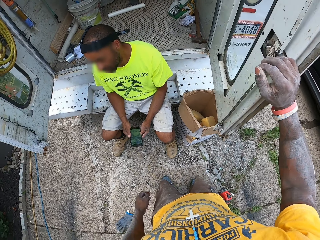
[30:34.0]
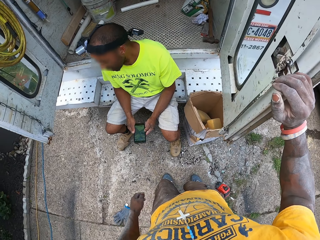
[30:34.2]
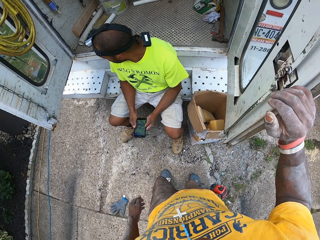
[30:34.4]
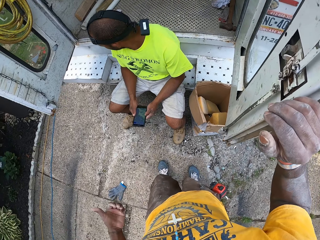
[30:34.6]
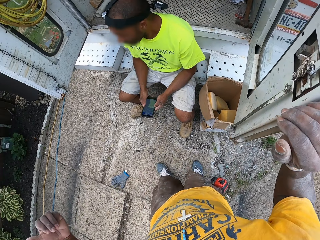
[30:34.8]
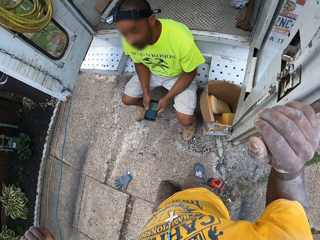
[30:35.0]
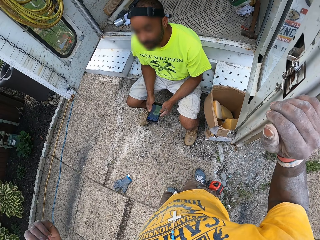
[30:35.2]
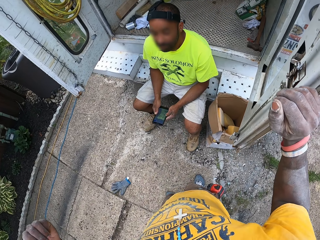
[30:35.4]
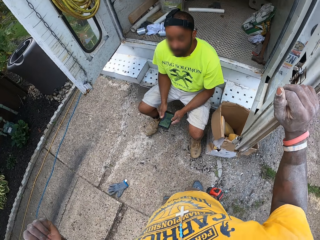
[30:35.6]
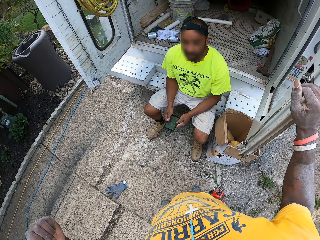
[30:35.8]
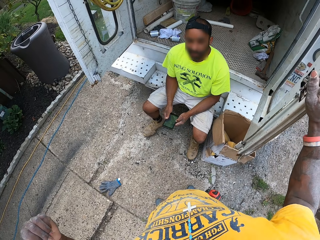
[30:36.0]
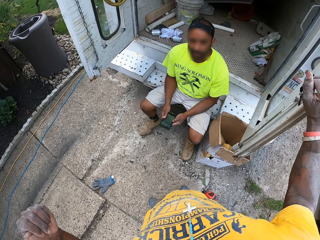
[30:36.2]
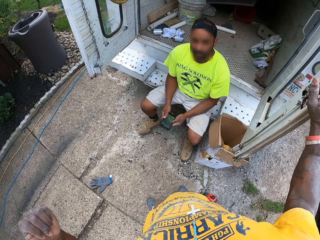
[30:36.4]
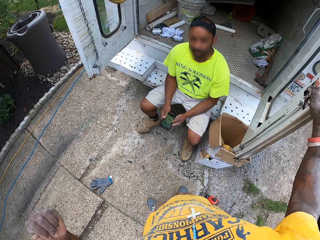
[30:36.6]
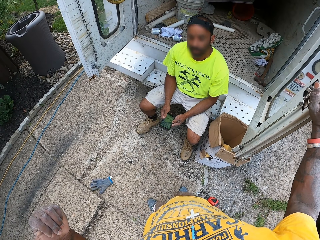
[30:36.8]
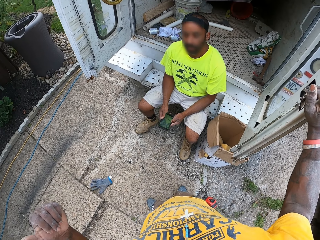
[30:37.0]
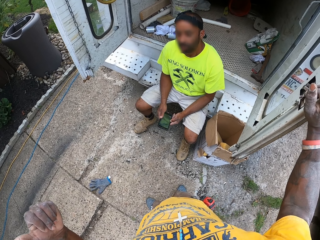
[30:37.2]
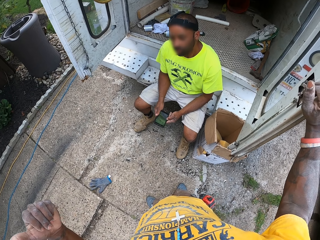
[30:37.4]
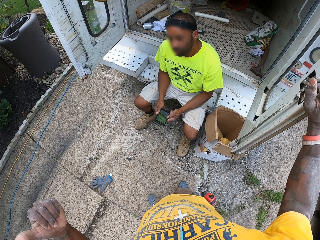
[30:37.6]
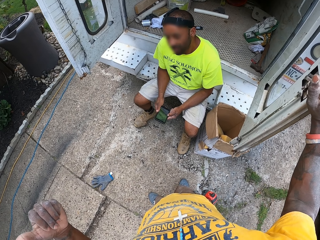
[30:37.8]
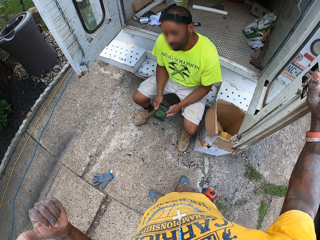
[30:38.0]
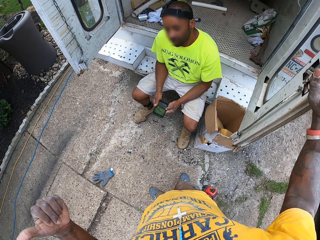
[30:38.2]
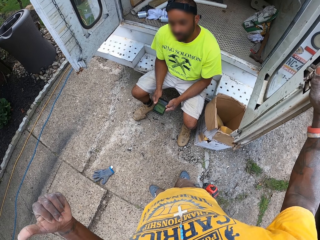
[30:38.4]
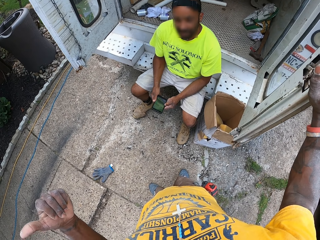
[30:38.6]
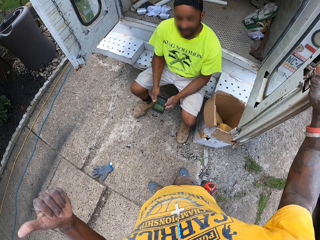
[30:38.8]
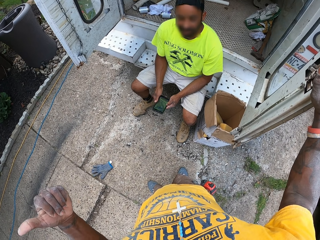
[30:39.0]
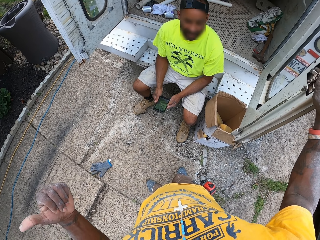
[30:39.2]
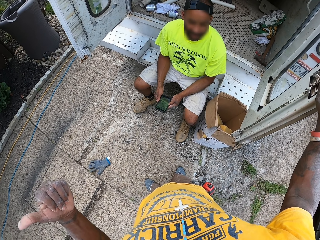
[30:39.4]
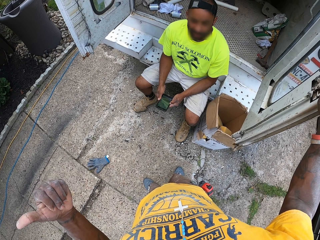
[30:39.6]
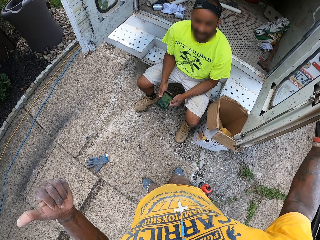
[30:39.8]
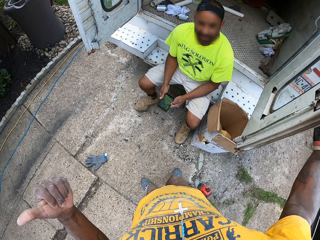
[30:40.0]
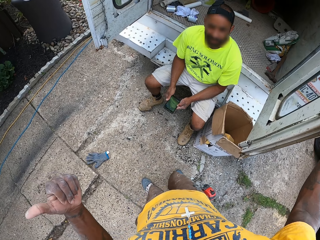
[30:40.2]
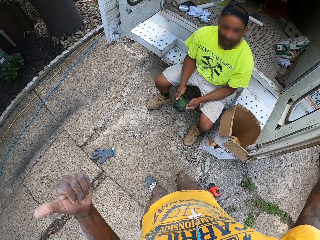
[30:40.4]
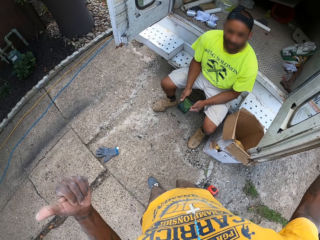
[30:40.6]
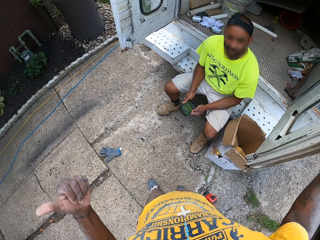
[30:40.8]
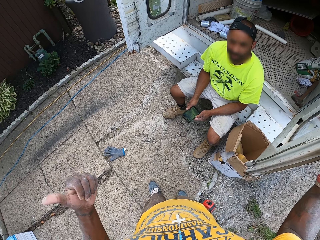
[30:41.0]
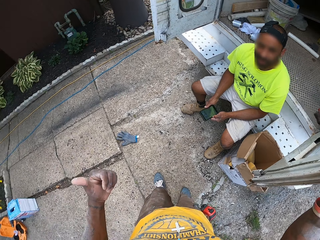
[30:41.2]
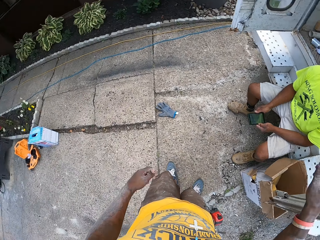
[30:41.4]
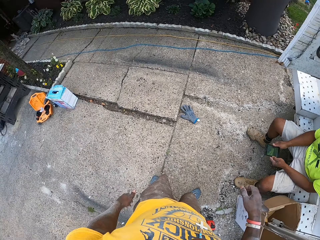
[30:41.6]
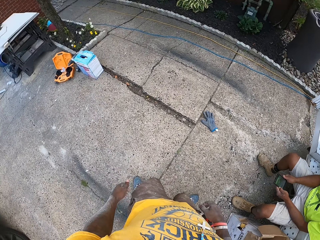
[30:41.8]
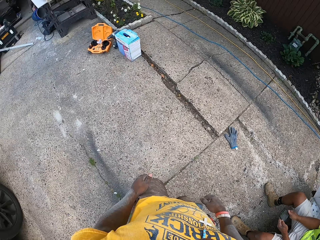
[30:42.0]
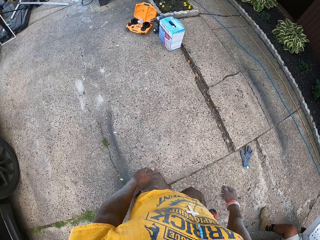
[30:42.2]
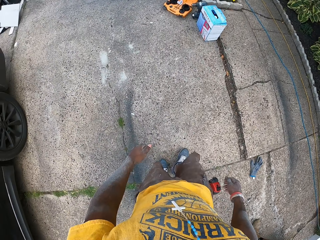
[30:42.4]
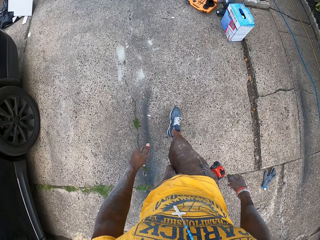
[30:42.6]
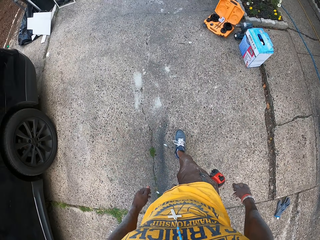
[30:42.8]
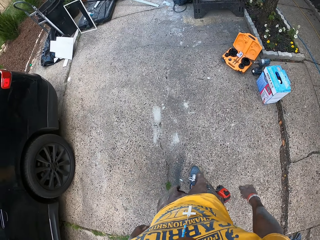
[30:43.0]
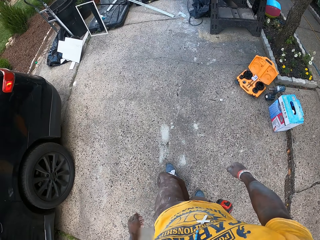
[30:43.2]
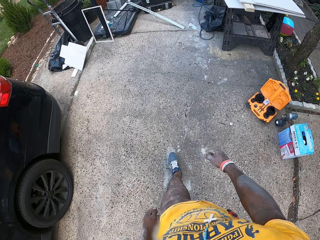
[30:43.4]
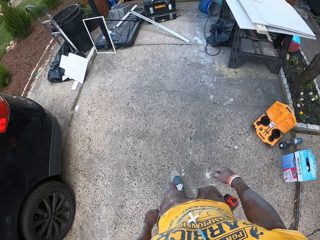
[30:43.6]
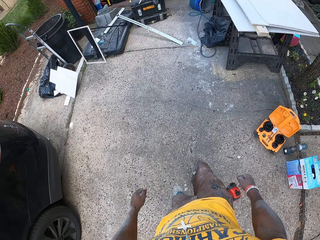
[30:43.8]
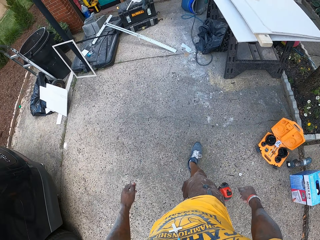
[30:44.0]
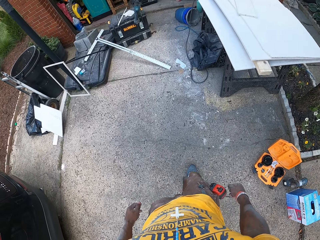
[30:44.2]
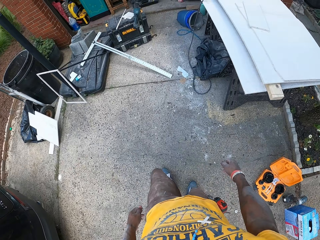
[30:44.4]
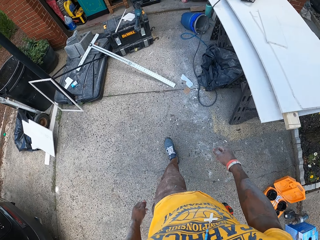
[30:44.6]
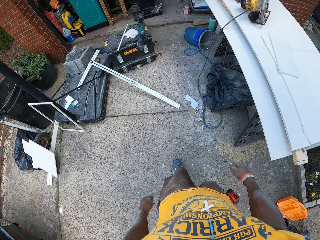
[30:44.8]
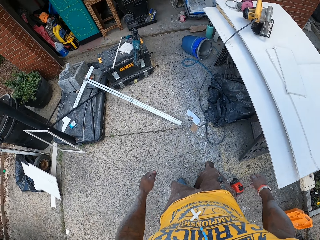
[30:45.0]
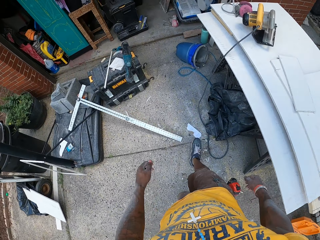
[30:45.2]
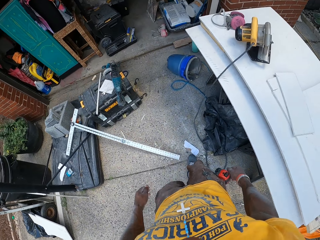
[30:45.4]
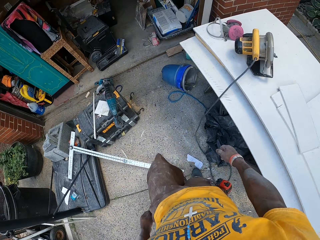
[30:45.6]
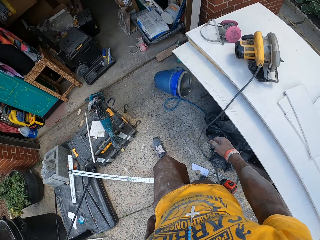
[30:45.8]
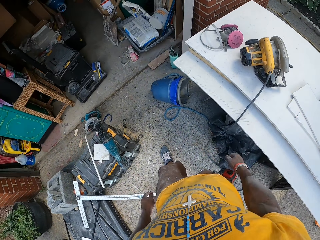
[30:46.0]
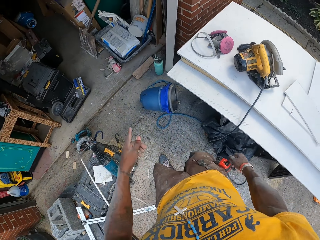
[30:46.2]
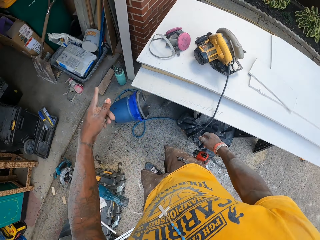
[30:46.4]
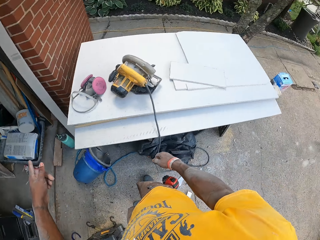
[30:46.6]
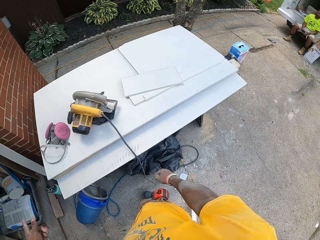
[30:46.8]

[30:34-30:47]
The camera wearer touches the right rear door of the van with his right hand. He interacts with the co-worker. He walks towards the storage room.

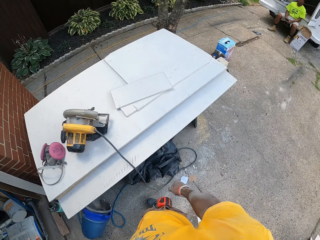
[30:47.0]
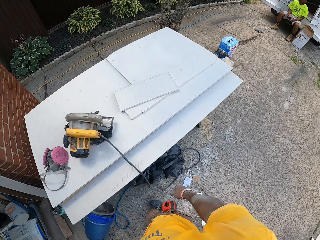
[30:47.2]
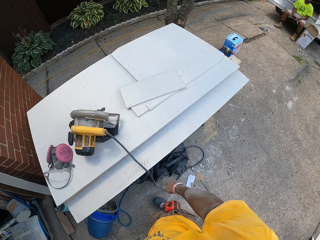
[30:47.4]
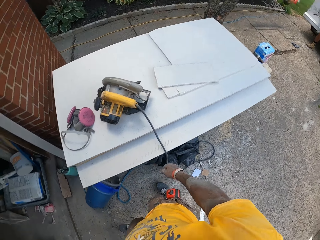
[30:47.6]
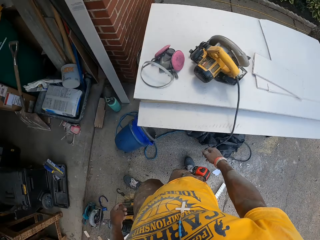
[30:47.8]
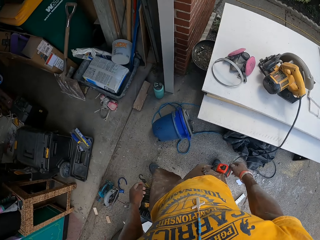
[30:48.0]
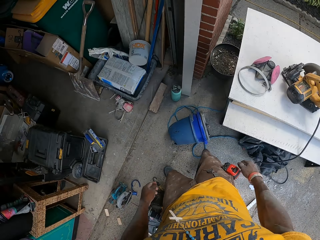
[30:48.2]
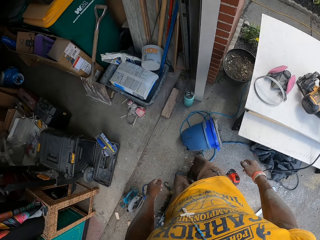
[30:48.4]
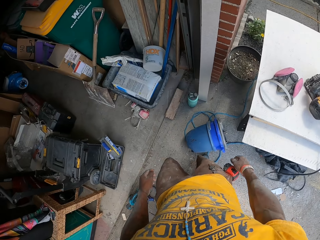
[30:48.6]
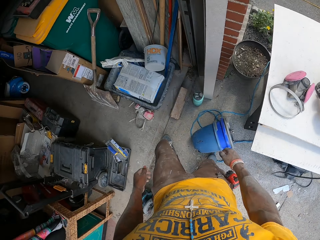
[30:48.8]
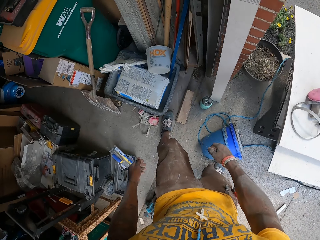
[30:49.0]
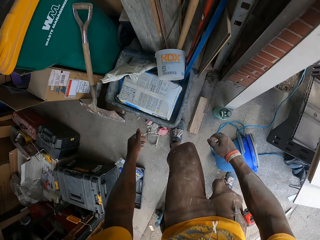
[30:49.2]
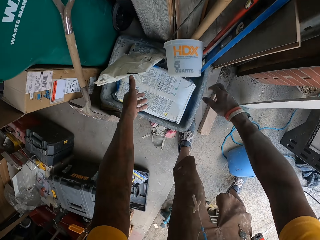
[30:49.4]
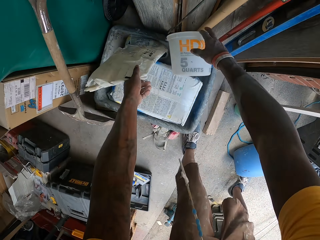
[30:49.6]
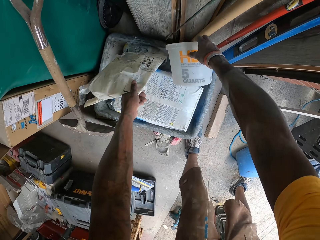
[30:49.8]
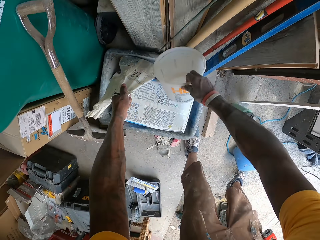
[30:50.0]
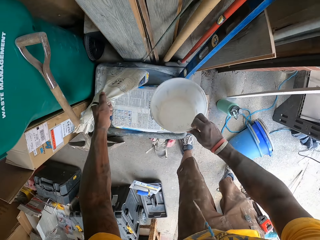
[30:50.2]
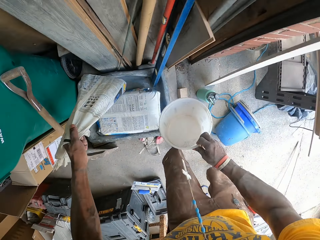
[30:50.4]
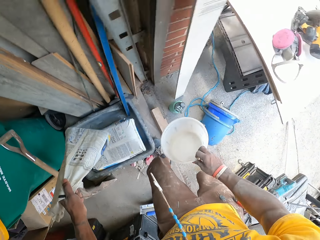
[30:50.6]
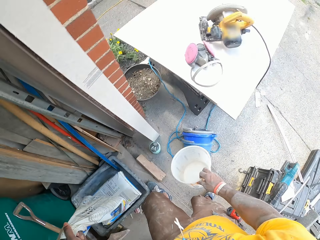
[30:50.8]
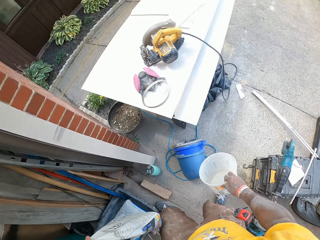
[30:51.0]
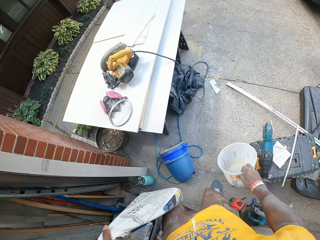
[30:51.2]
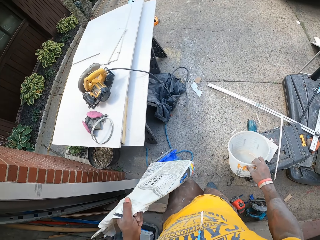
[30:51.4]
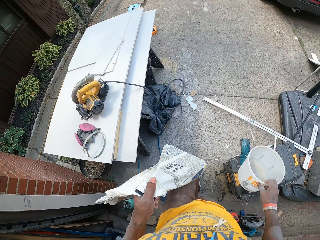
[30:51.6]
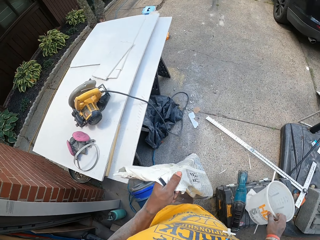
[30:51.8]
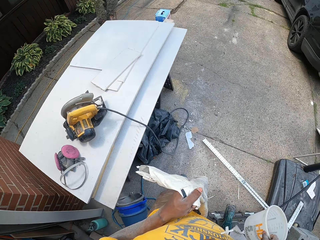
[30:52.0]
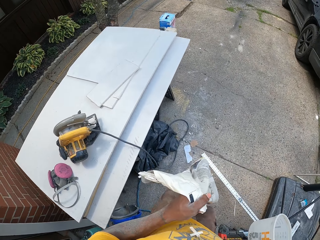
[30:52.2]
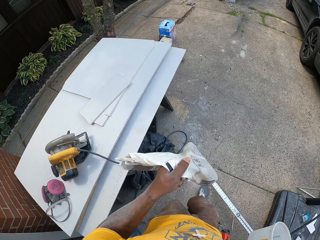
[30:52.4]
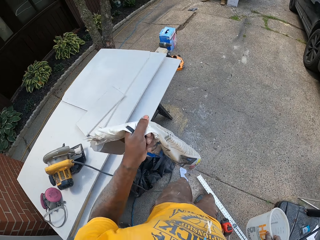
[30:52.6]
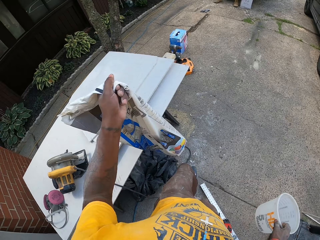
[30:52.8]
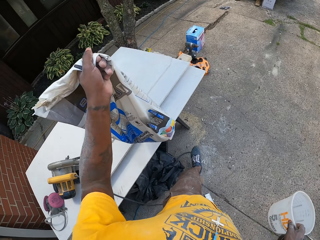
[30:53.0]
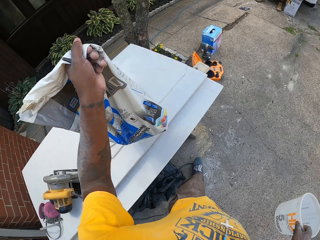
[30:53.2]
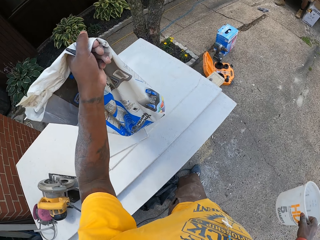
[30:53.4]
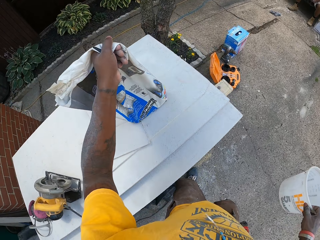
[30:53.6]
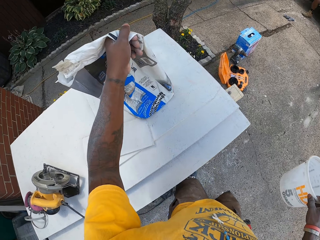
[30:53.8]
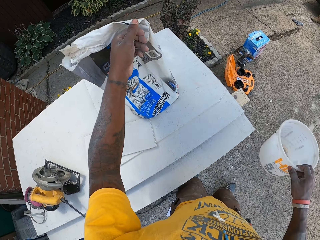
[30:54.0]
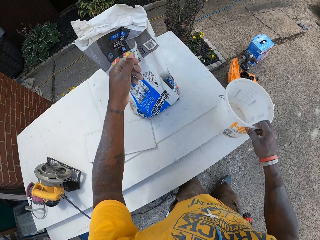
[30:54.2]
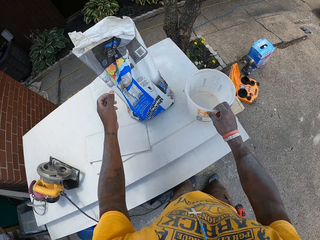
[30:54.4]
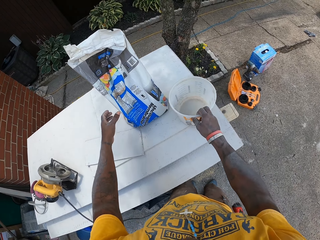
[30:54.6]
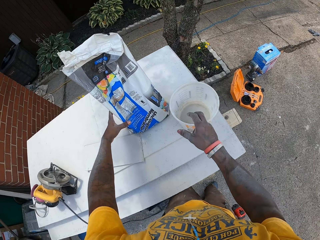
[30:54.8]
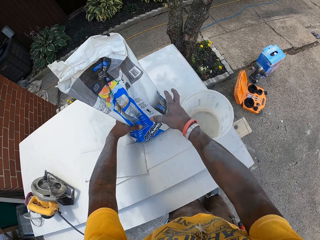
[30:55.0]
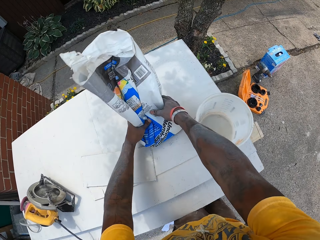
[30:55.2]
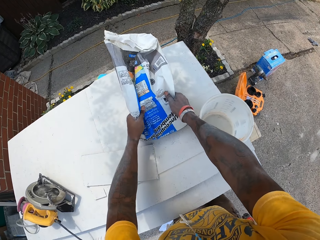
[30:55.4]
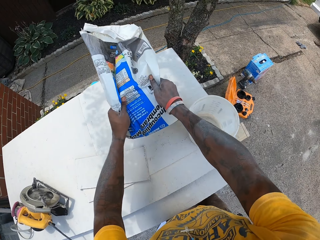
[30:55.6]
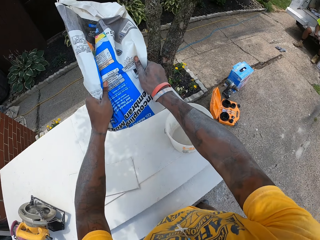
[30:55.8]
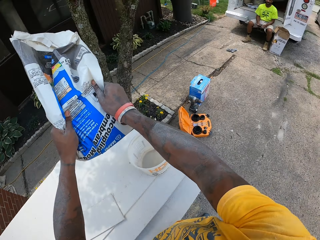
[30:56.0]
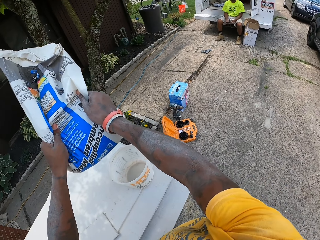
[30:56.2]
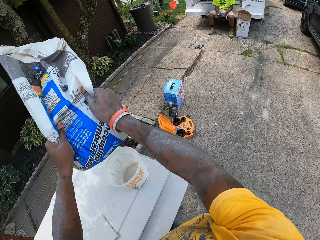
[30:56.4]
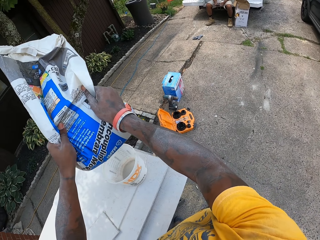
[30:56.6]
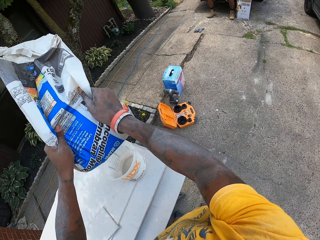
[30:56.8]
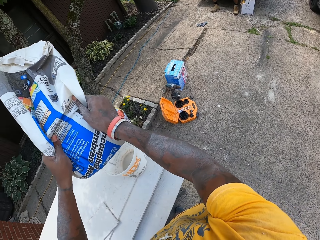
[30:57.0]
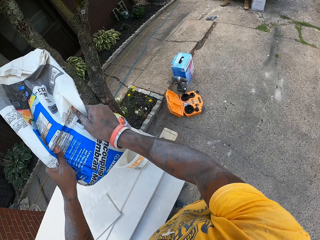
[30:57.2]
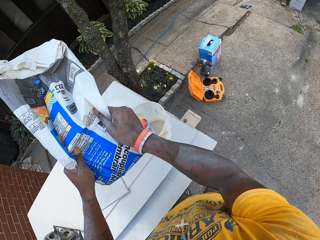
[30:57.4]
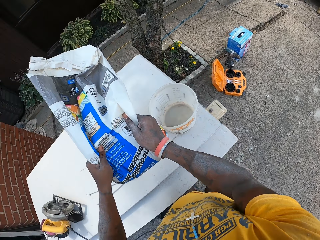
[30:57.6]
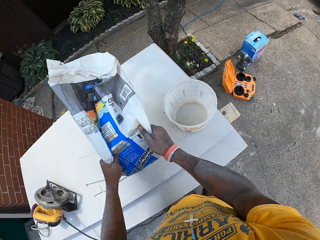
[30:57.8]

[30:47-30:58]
The camera wearer picks another bucket on the mortar box with his right hand. He picks the open sac or bag of mortar in the mortar box with his left hand. He carries the bucket, carries the bag. He drops the open sac of mortar on top of a table. He drops the bucket on the table. He lifts the open sac of mortar from the table with both hands. He holds the bag.
